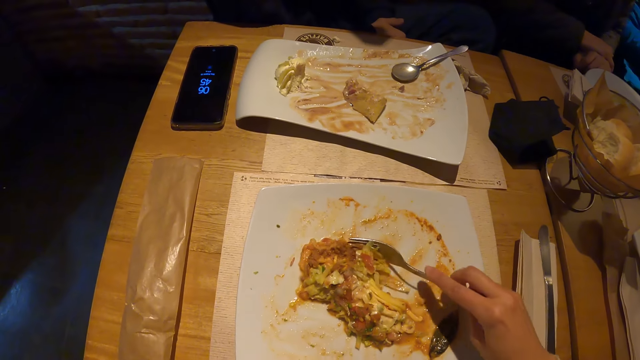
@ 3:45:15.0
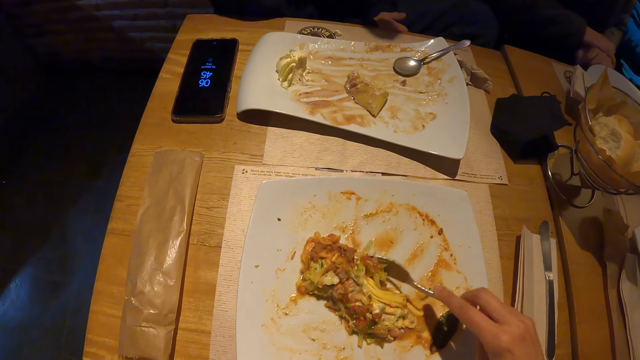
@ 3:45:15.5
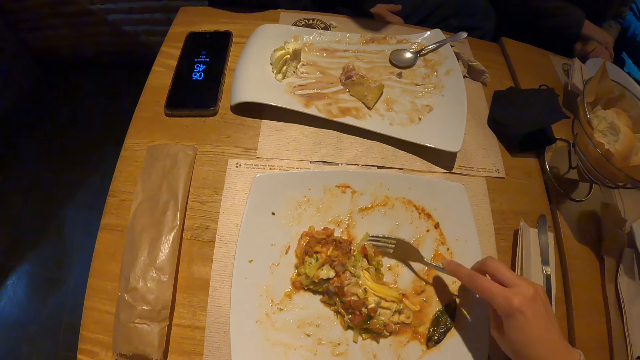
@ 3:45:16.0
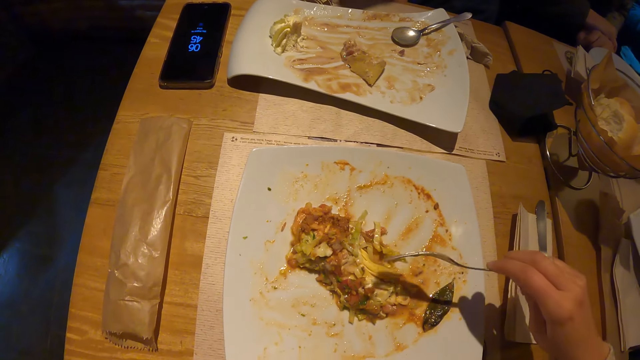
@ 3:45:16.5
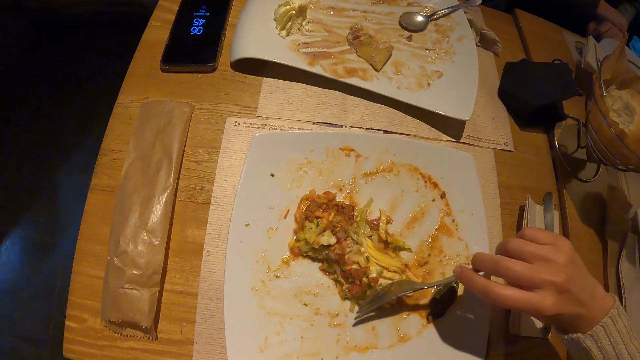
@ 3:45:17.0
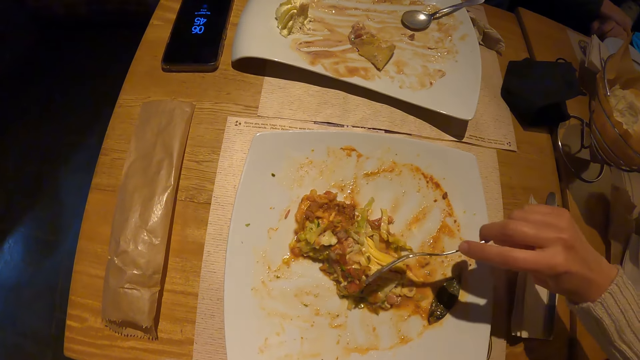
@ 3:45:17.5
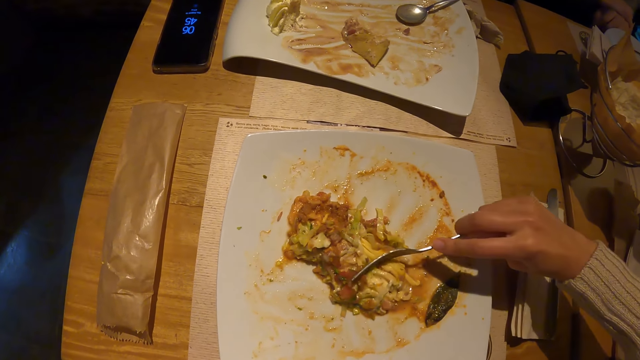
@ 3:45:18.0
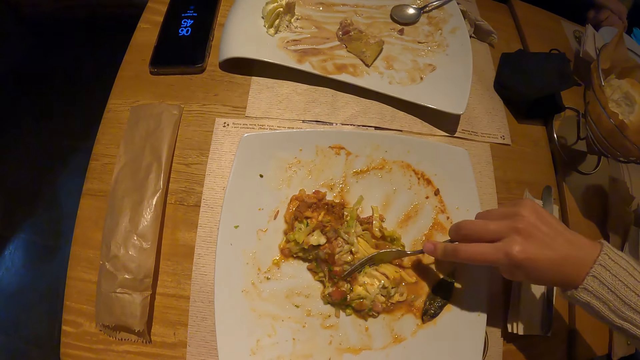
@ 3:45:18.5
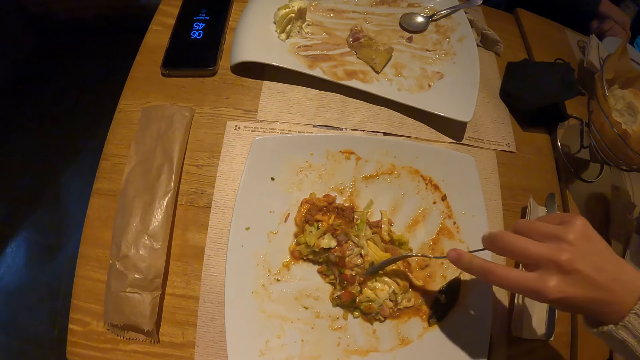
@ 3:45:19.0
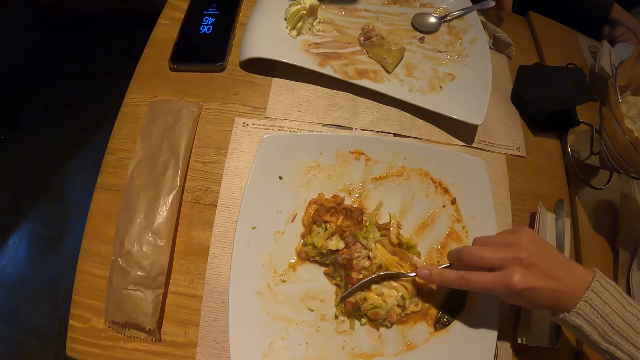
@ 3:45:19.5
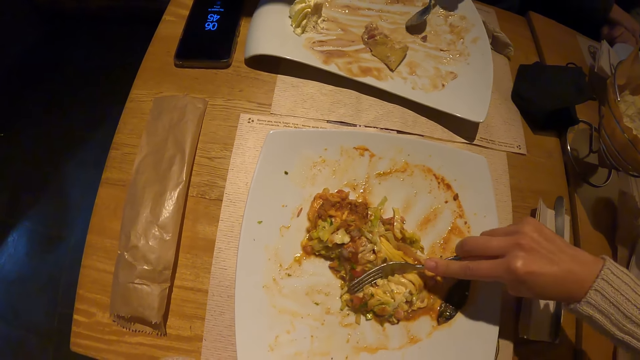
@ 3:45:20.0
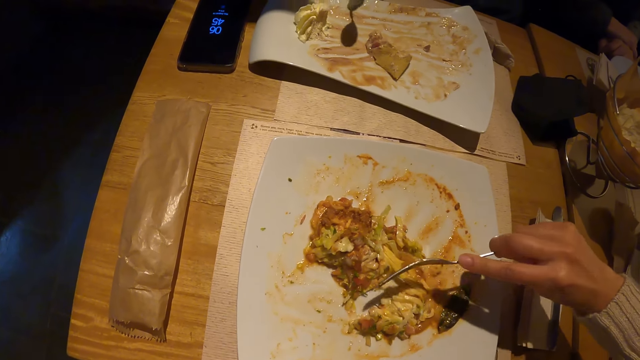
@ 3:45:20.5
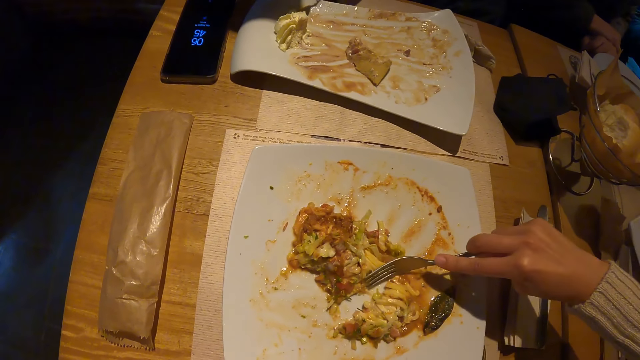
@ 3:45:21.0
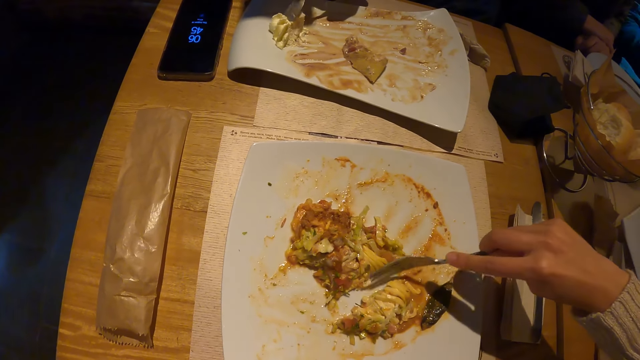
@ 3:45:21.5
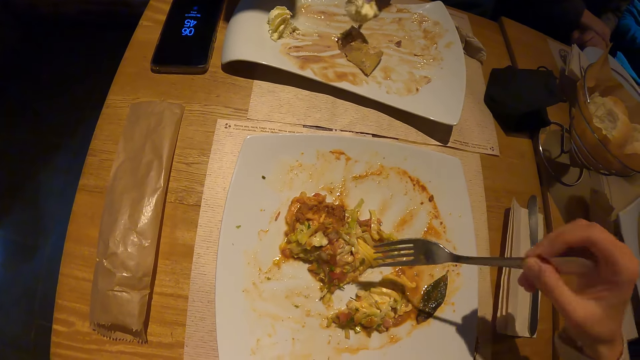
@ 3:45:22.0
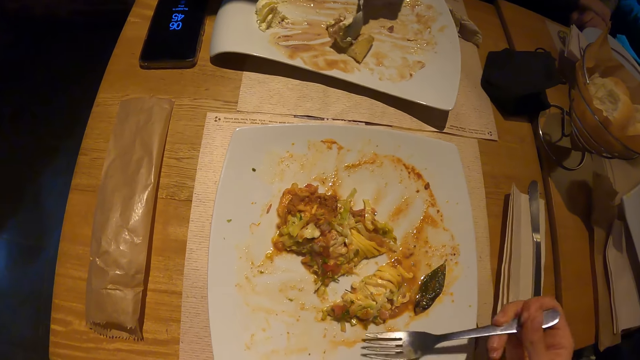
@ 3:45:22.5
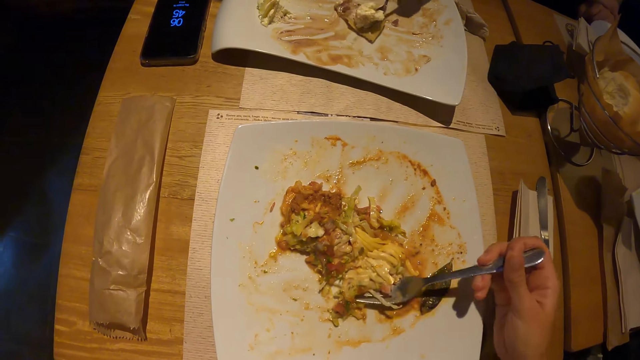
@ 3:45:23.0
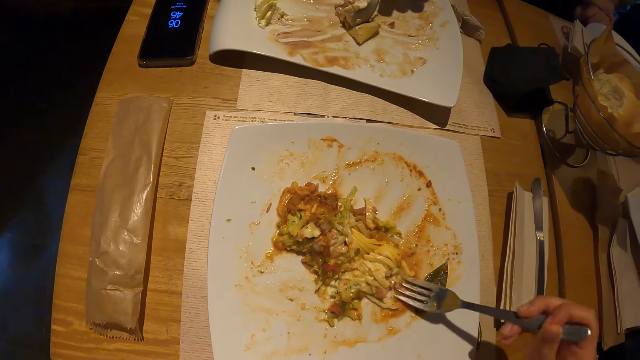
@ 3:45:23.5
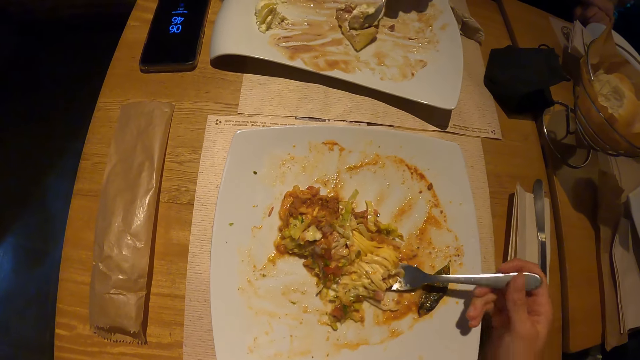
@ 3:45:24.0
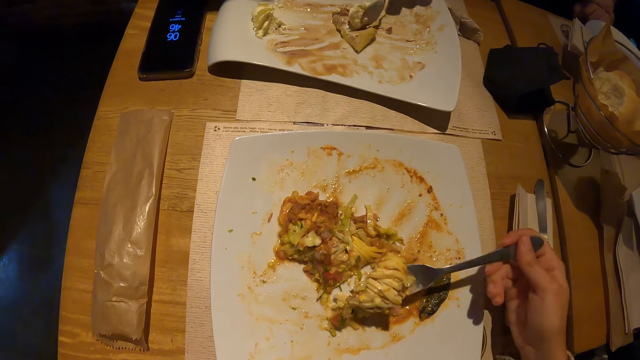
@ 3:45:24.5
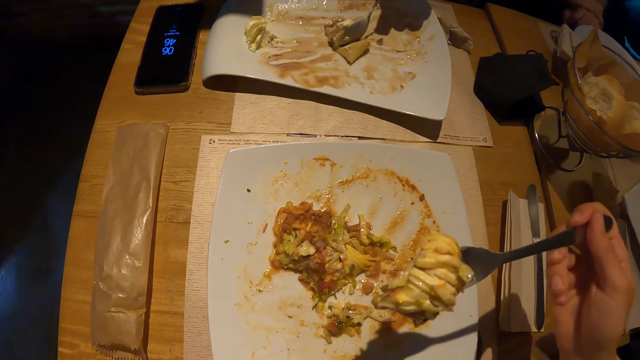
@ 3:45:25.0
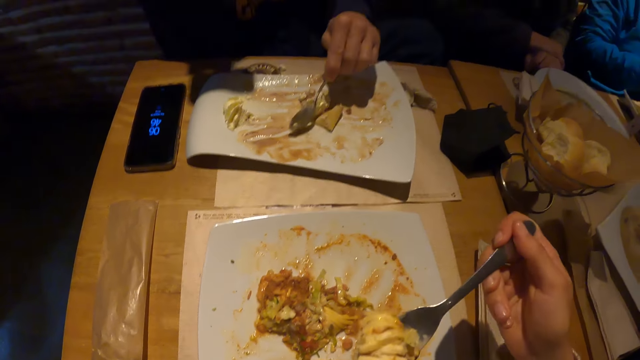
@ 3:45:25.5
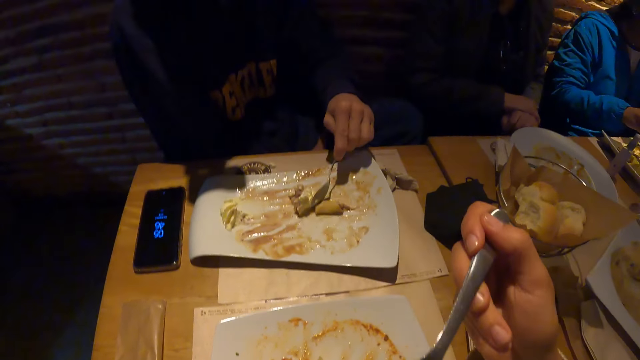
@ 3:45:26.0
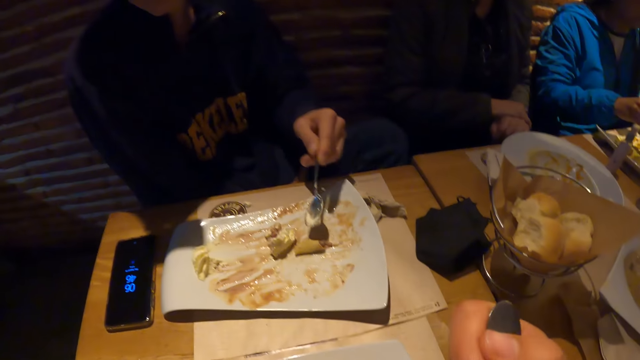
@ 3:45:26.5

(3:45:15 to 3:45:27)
A man eats from a plate on the table with a spoon in his left hand.

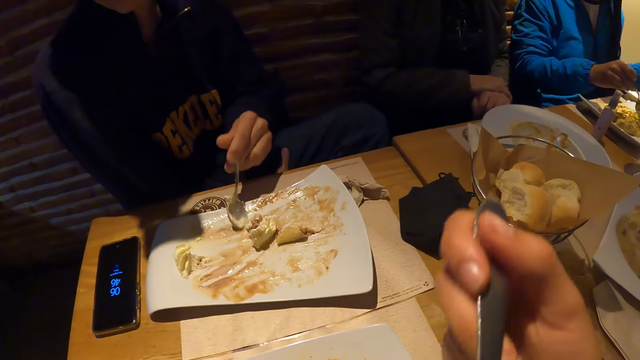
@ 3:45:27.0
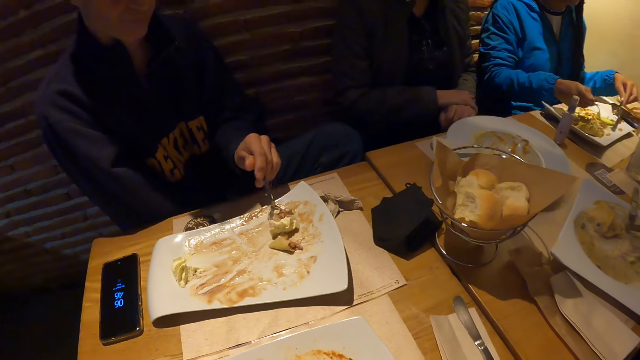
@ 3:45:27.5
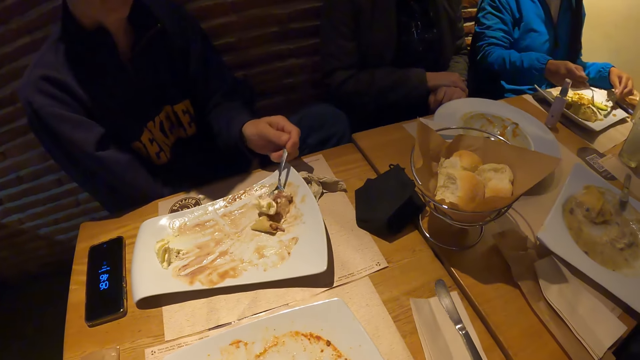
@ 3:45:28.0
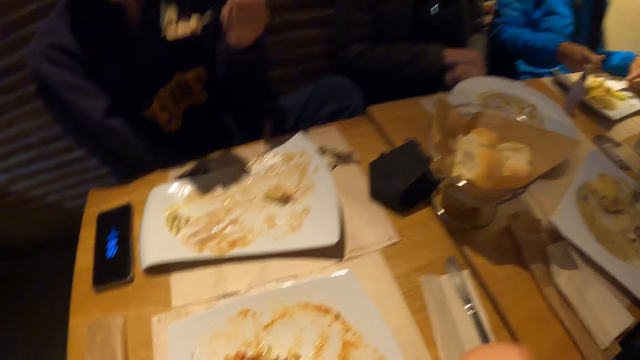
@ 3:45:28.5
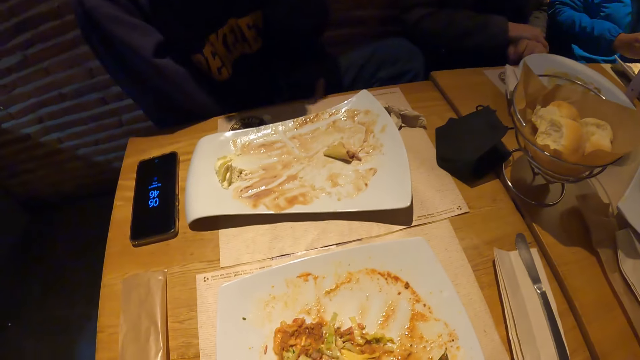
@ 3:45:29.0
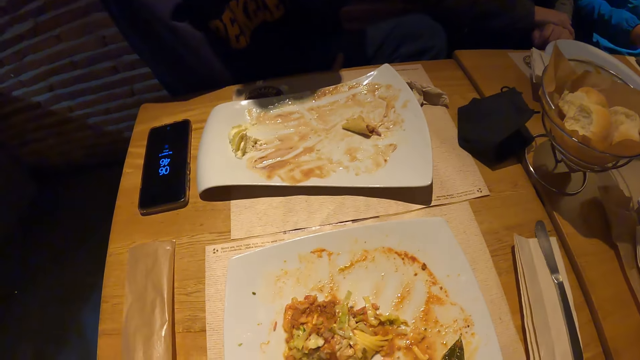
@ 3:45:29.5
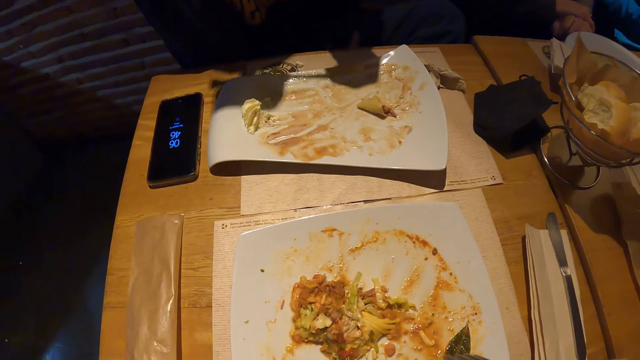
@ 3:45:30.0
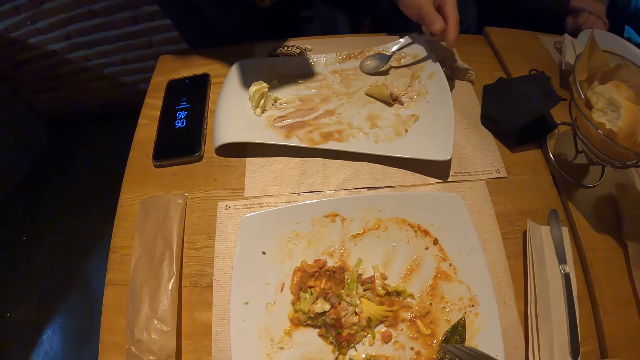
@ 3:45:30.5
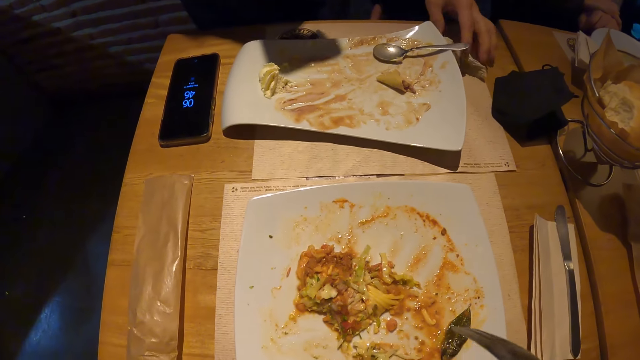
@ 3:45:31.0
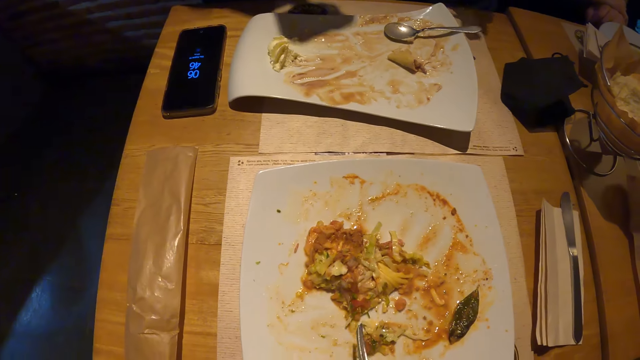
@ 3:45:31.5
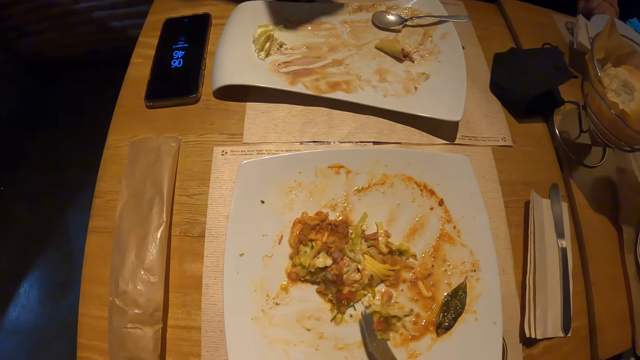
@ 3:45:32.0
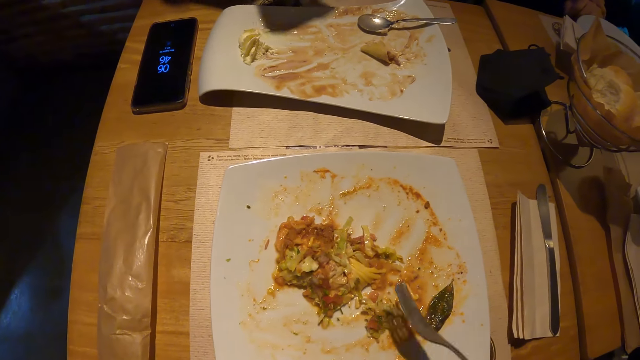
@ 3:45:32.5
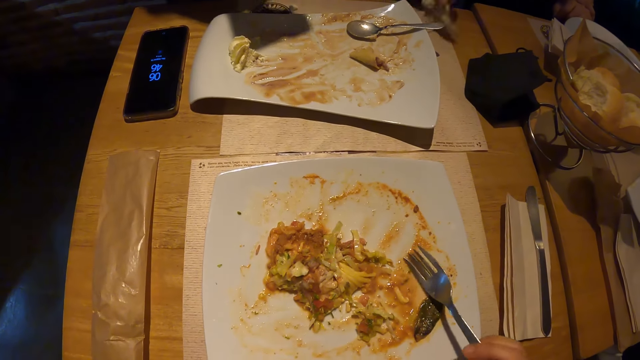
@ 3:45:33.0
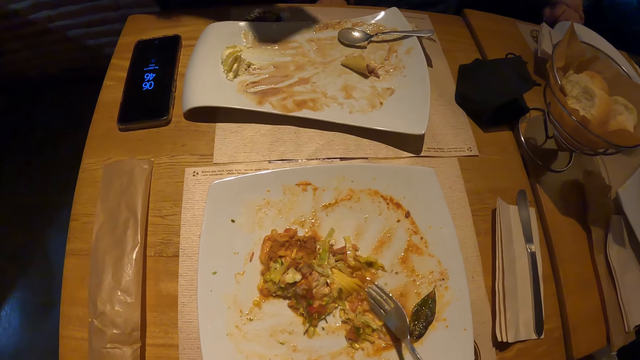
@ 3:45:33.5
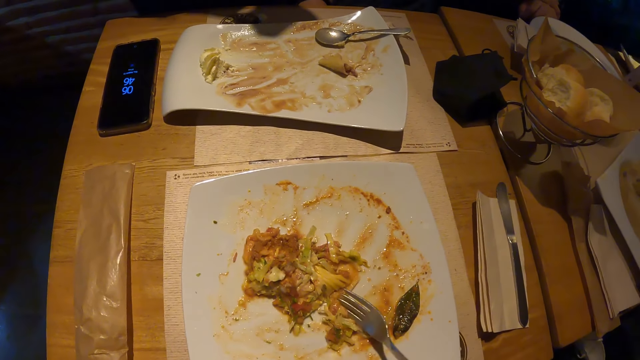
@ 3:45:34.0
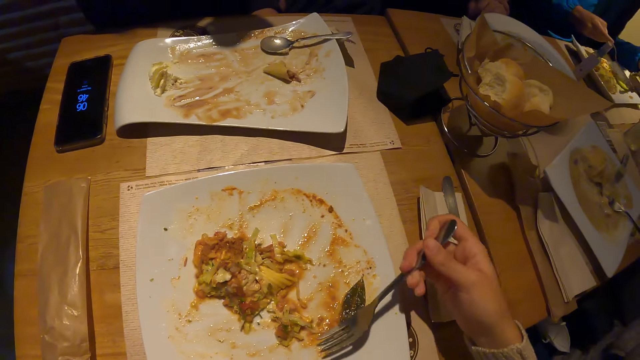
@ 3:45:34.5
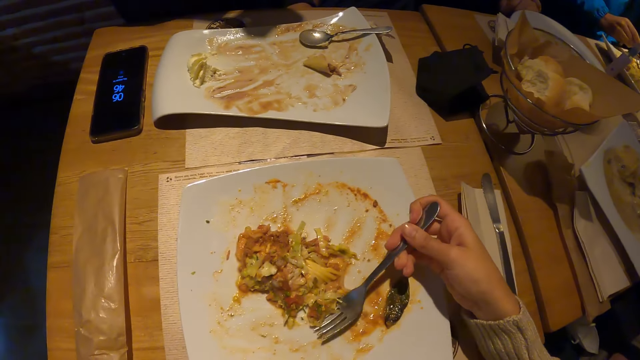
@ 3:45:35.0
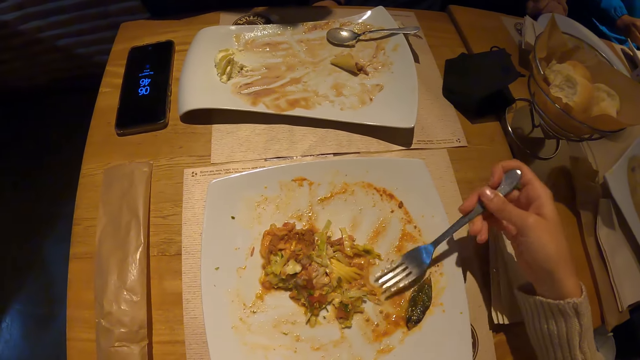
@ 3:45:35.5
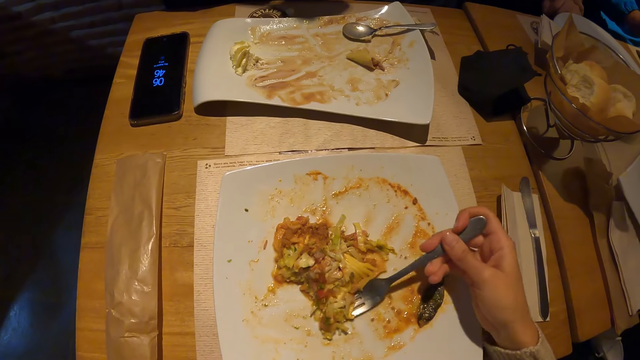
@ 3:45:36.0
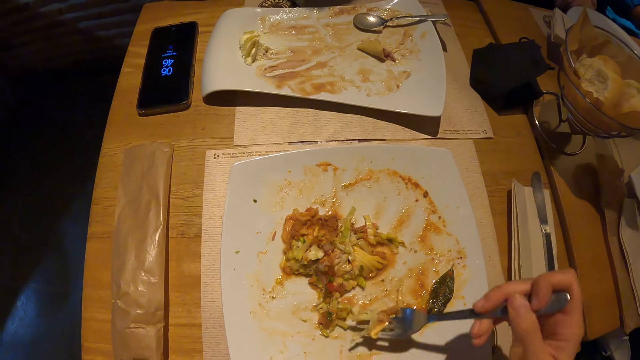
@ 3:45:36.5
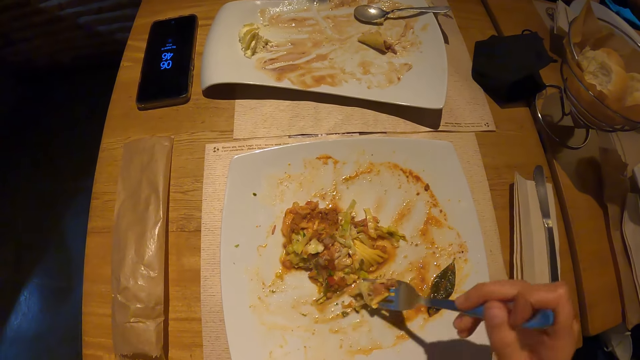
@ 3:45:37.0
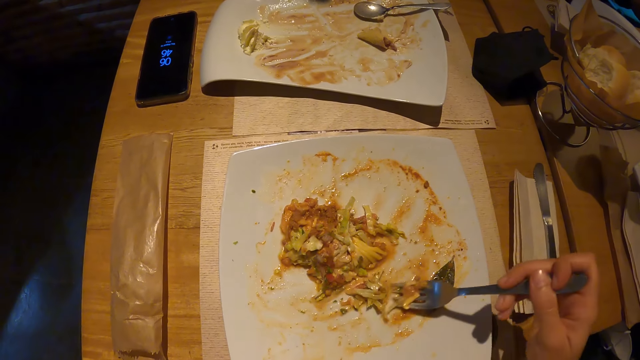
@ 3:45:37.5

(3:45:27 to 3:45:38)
The man drops the spoon on the plate on the table with his left hand. He picks up a tissue paper from the table with his left hand. He drops the tissue paper on the table with his left hand.
